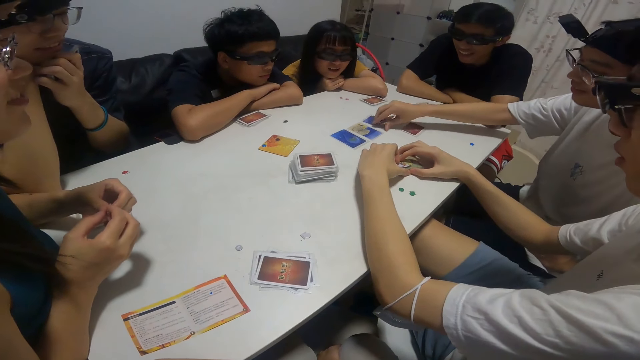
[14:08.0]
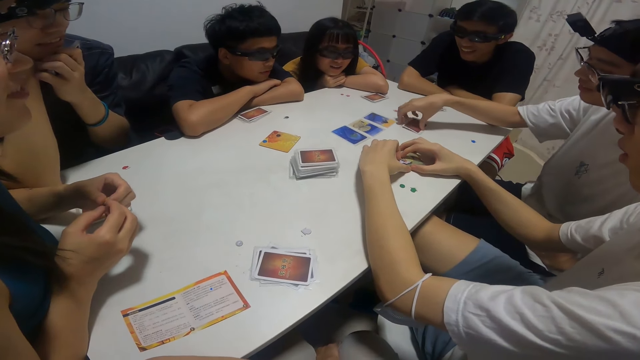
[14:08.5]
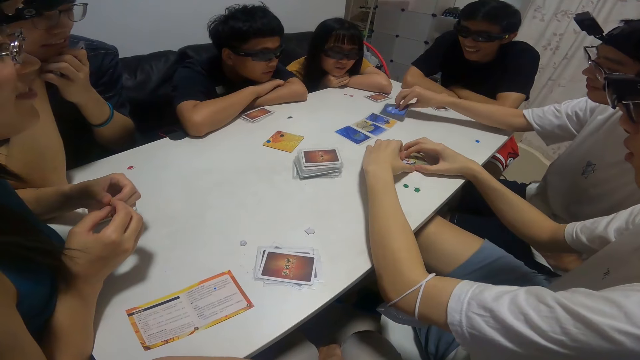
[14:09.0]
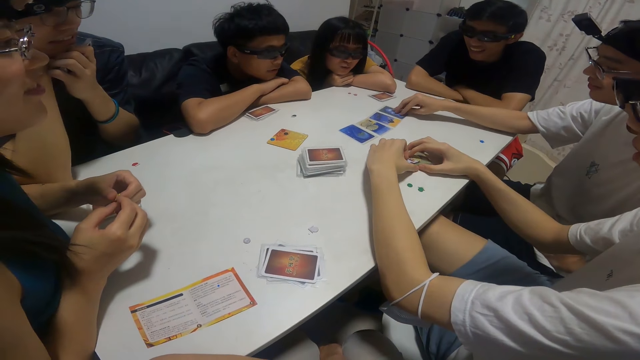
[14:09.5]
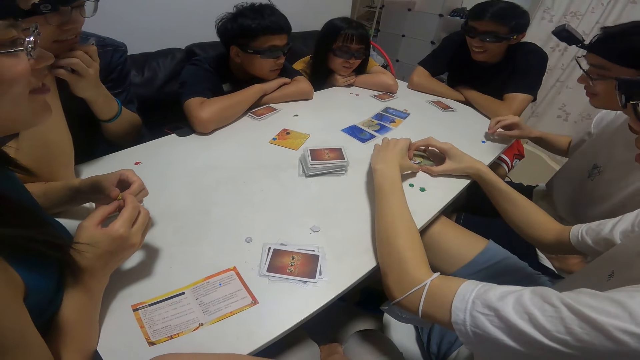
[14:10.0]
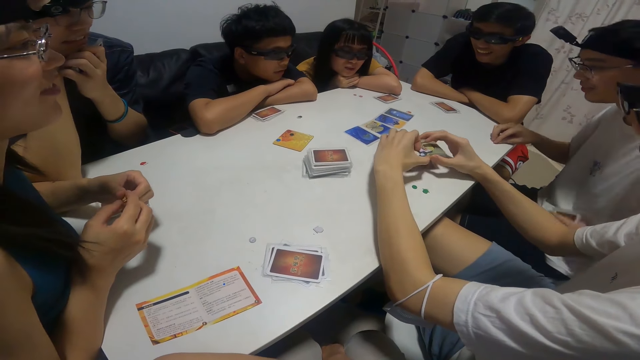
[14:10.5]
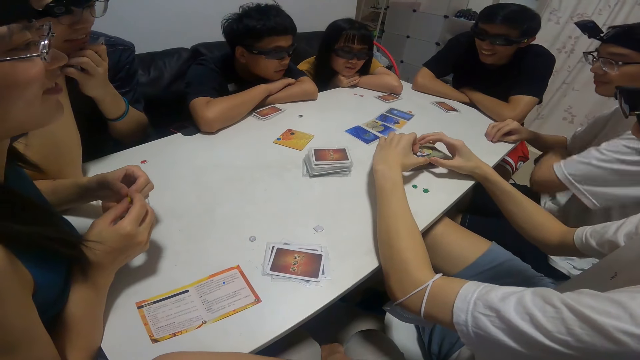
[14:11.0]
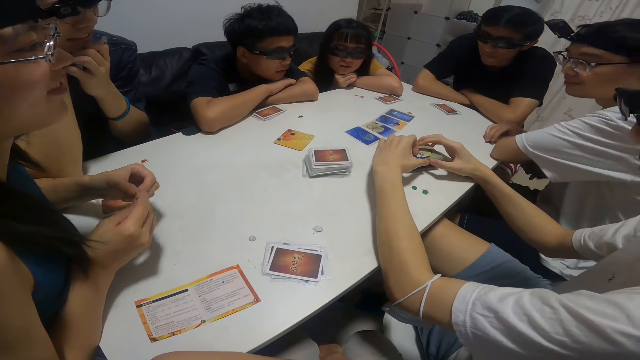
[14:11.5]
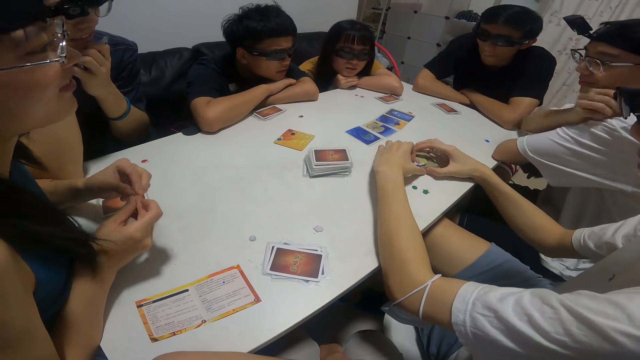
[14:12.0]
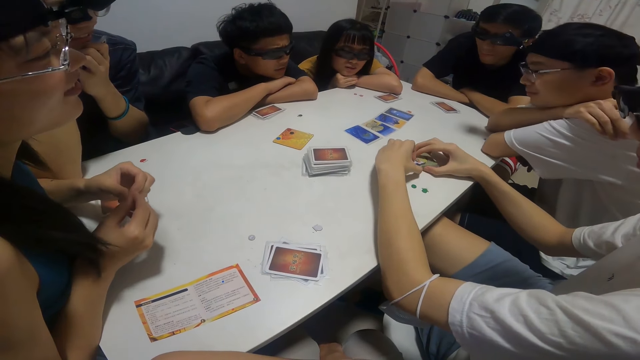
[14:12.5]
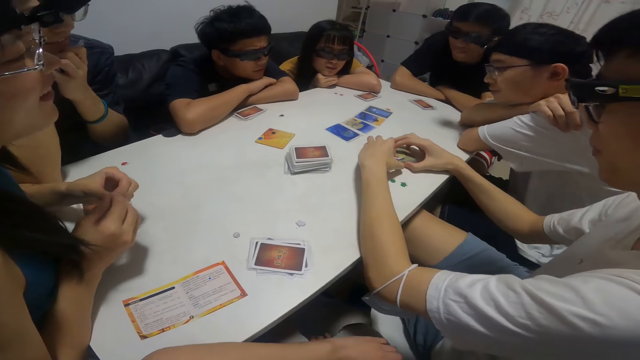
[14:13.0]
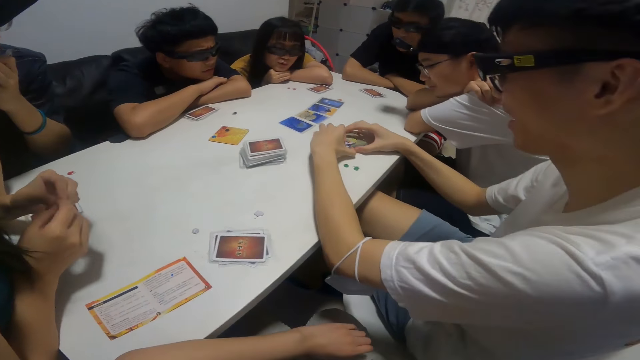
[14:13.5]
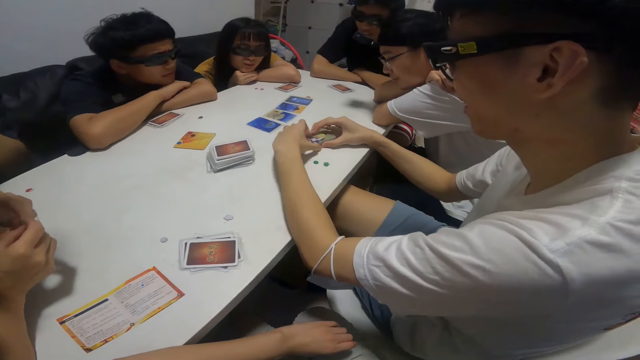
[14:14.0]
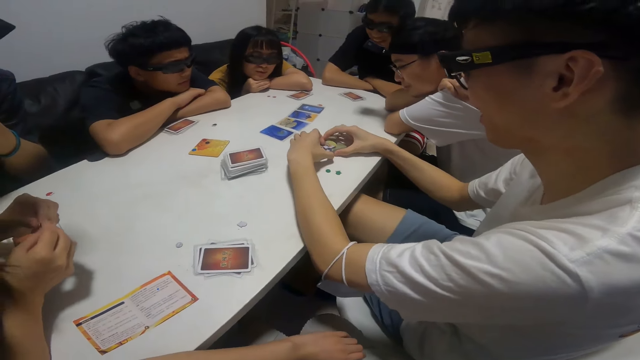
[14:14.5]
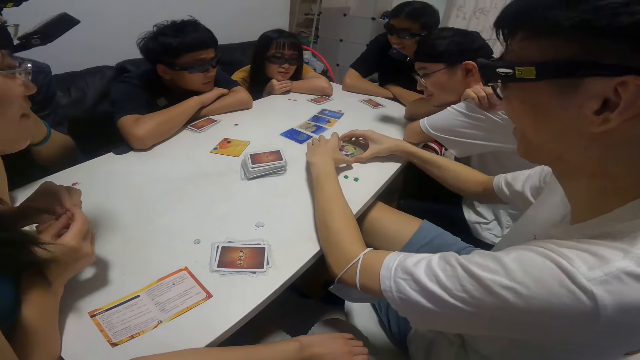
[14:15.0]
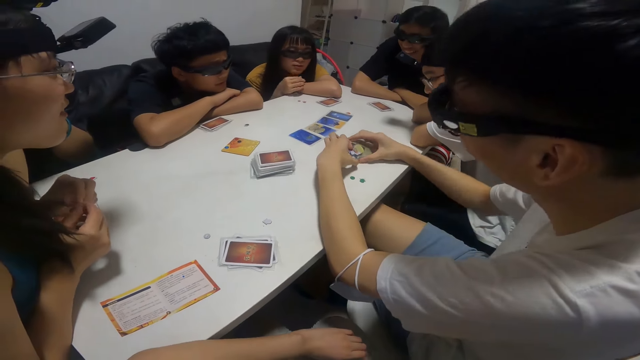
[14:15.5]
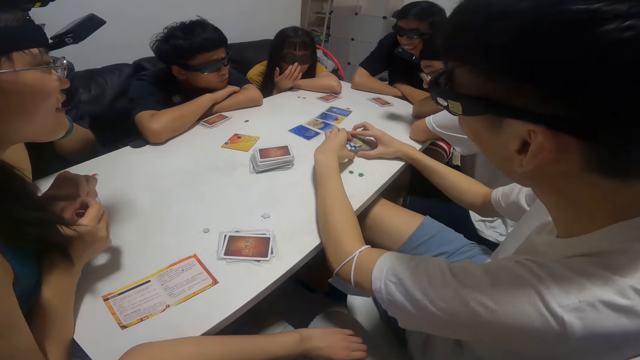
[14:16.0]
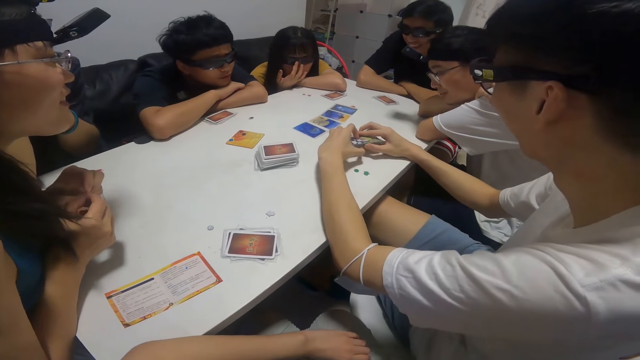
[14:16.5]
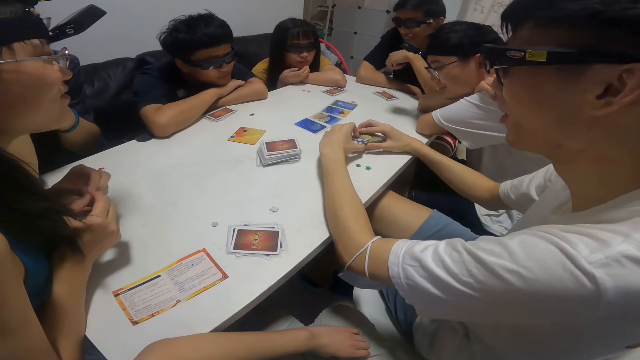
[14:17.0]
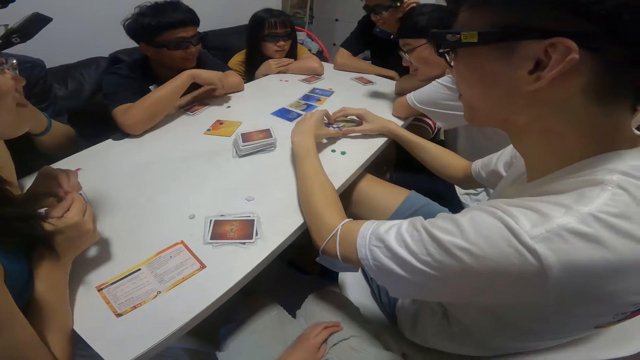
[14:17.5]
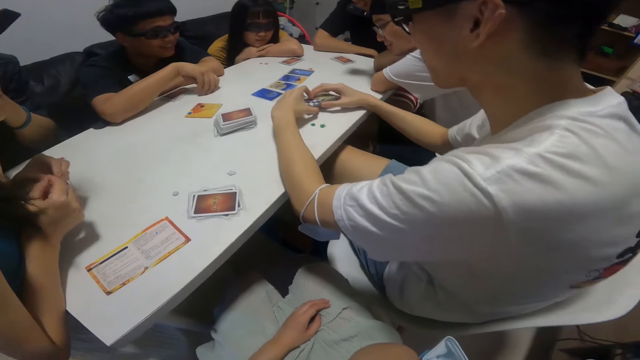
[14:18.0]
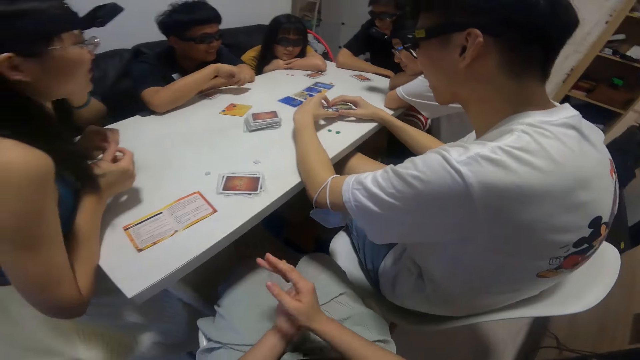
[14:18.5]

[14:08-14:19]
The camera wearer looks at the cards on the table. They look around the room.

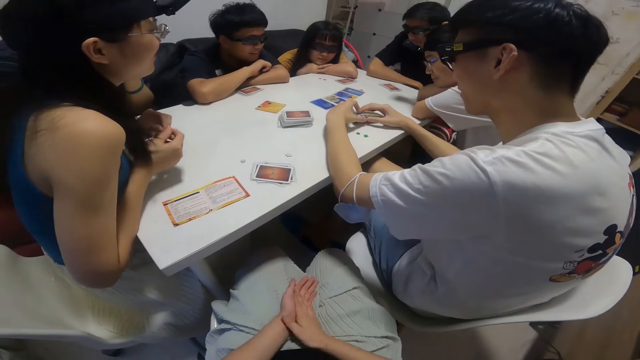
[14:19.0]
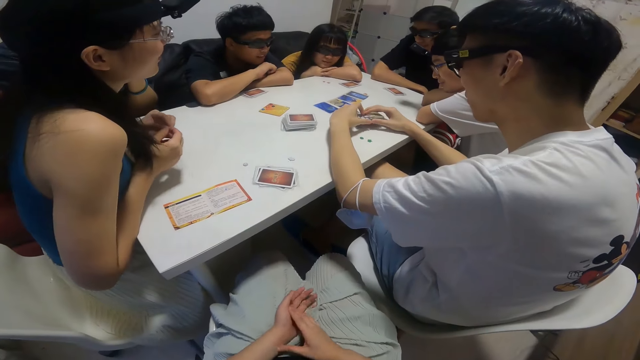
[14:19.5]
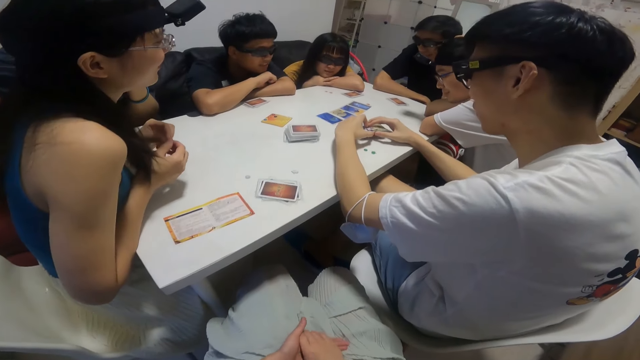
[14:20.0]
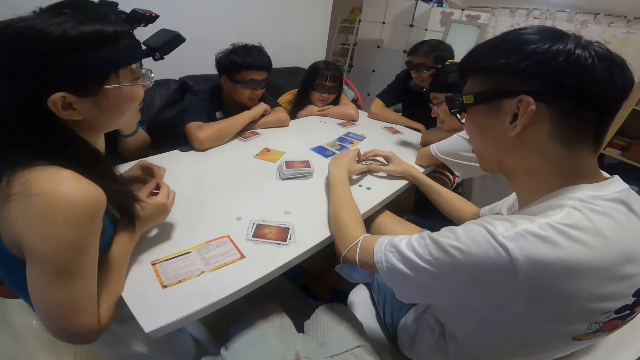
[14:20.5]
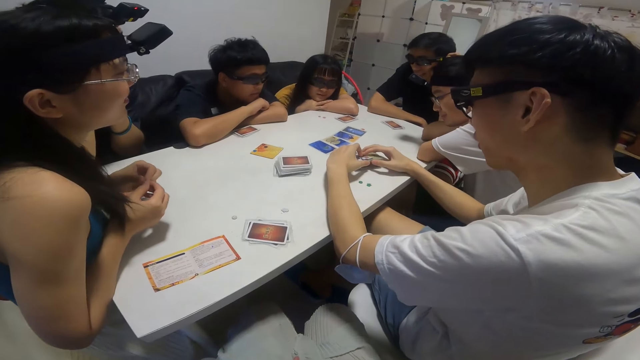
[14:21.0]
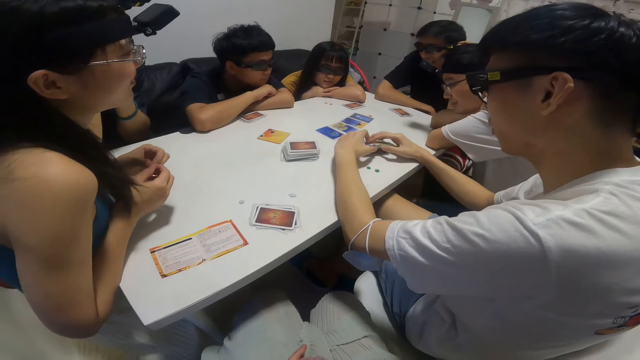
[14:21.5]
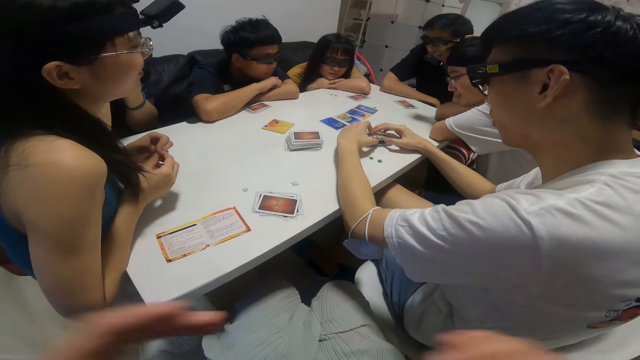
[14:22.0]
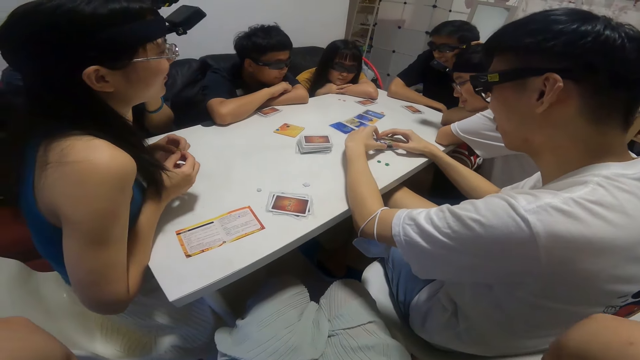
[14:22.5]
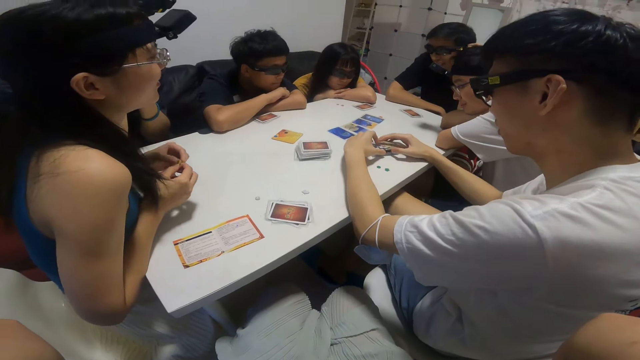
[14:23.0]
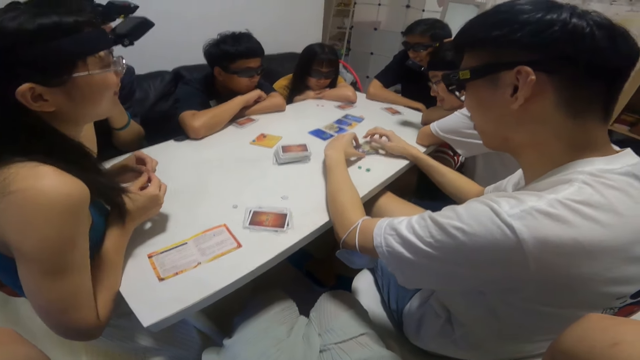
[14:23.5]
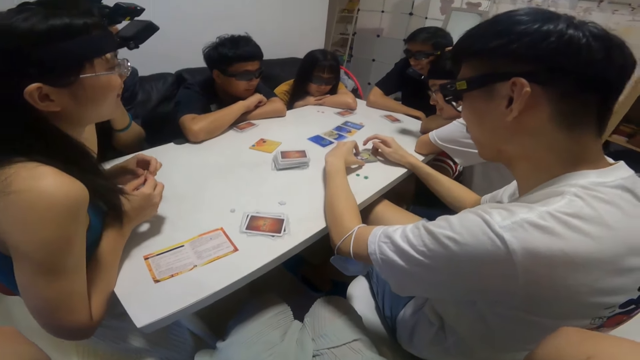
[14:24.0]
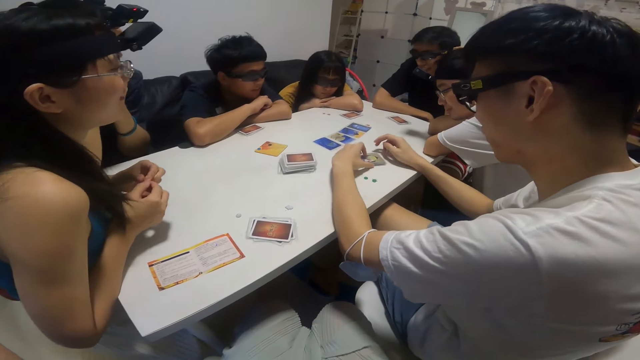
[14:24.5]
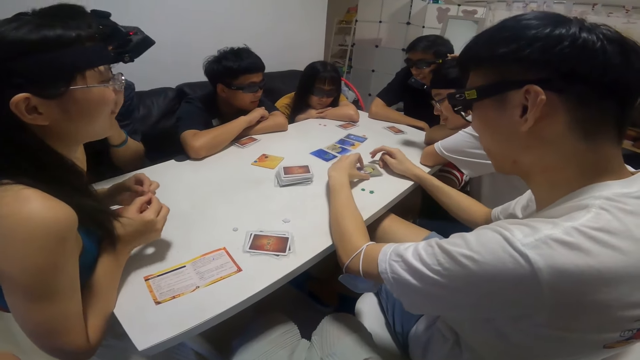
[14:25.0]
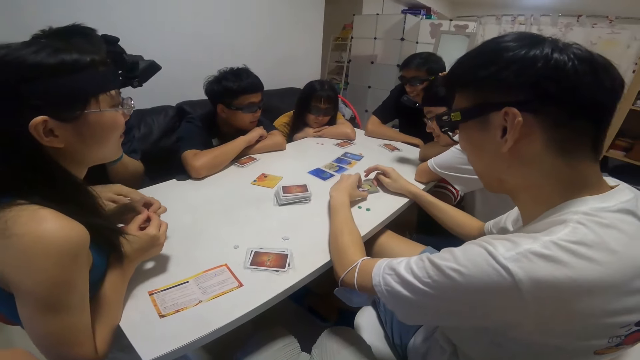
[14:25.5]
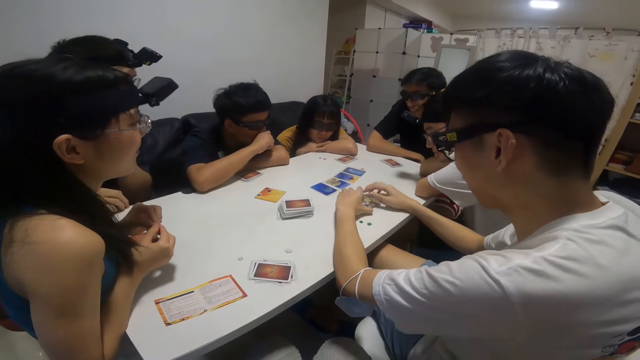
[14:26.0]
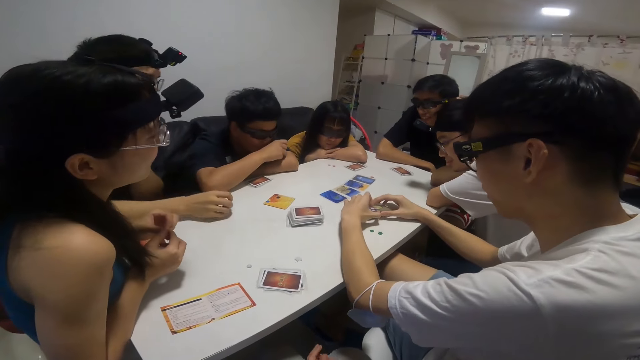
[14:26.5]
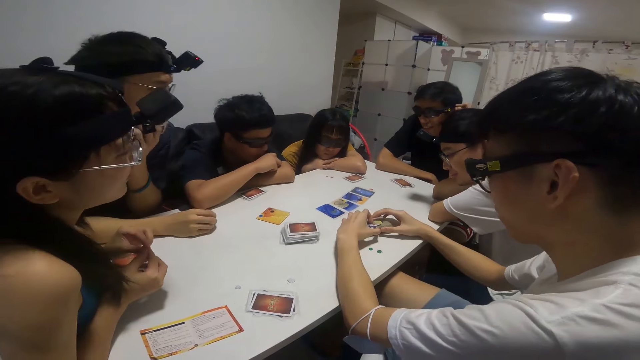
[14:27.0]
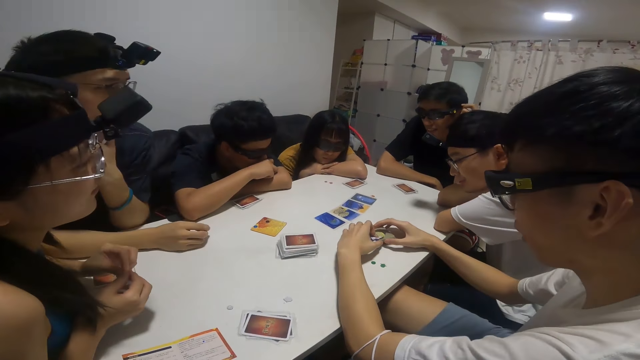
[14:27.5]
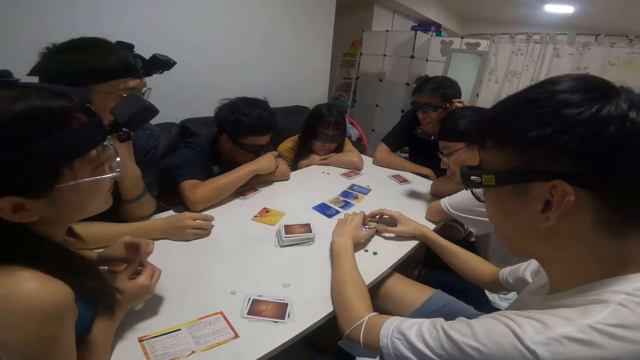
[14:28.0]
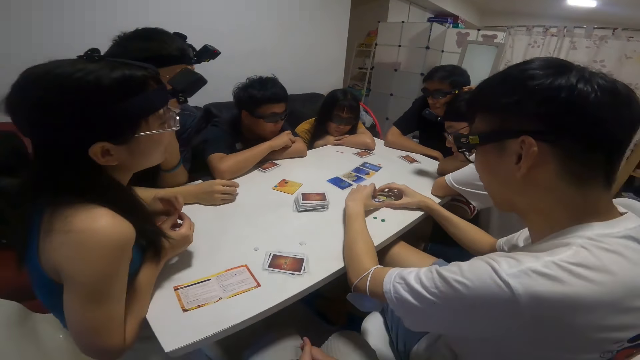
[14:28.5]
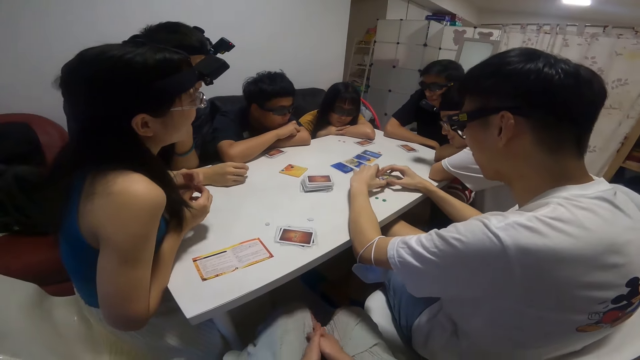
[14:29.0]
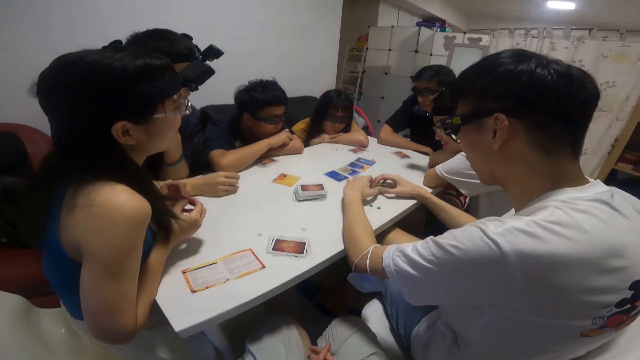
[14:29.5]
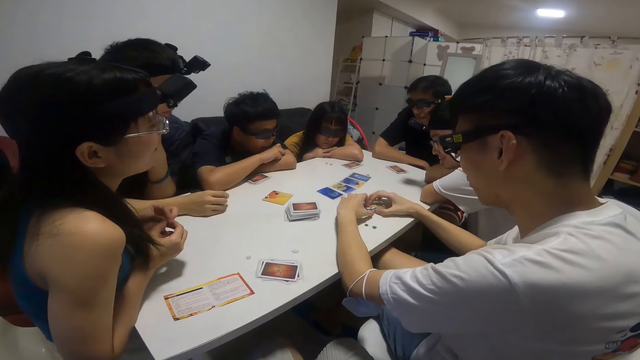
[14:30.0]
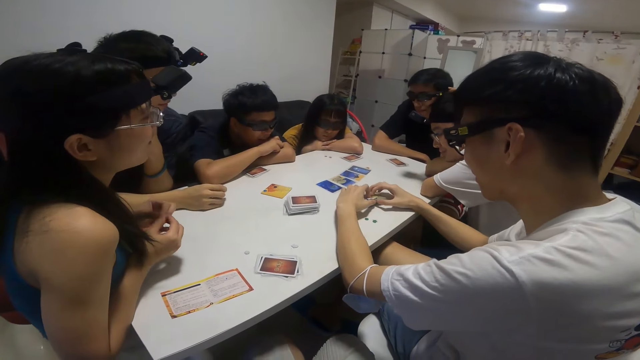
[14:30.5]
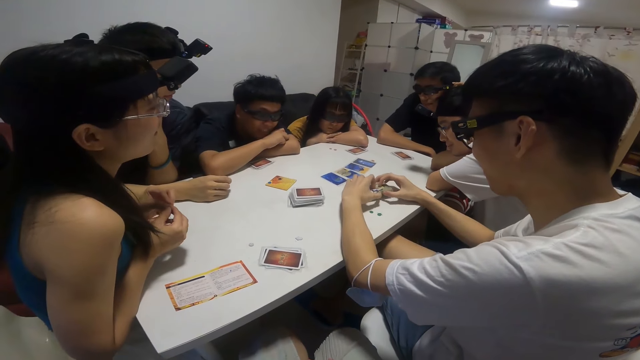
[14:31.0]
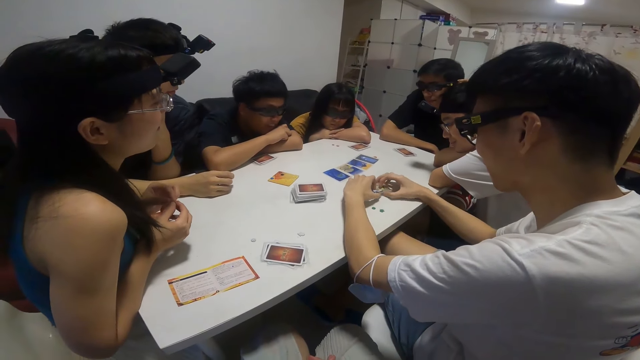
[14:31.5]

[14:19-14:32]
The camera wearer puts his hands together. He touches something. He looks at the cards on the table.
